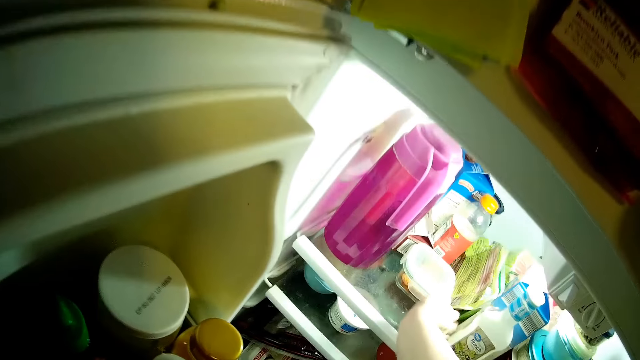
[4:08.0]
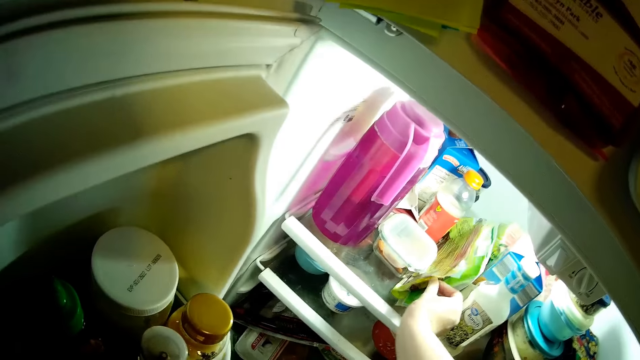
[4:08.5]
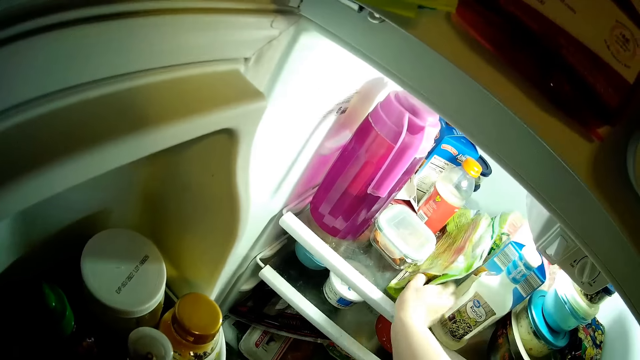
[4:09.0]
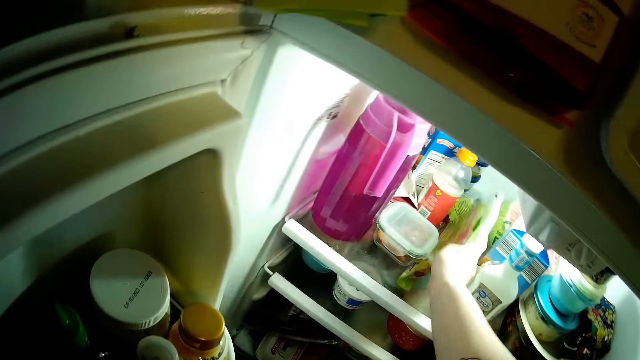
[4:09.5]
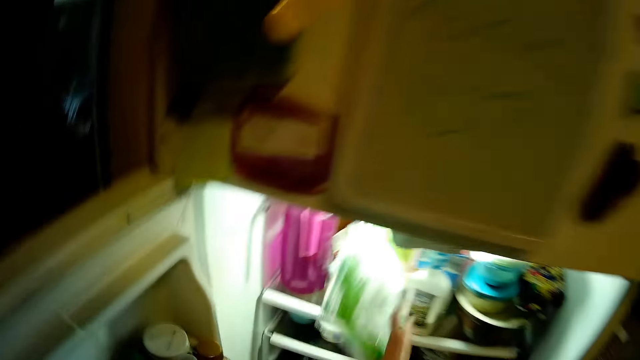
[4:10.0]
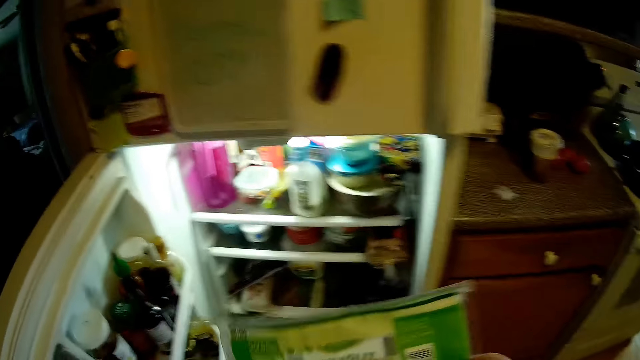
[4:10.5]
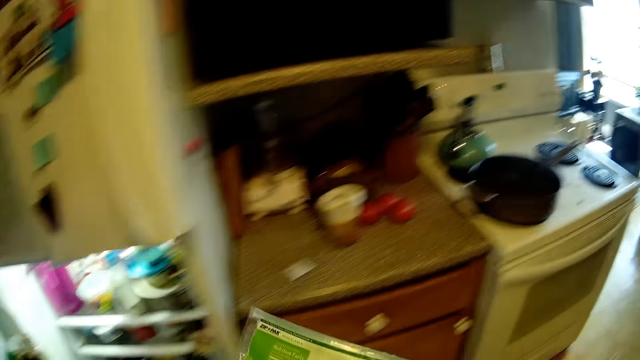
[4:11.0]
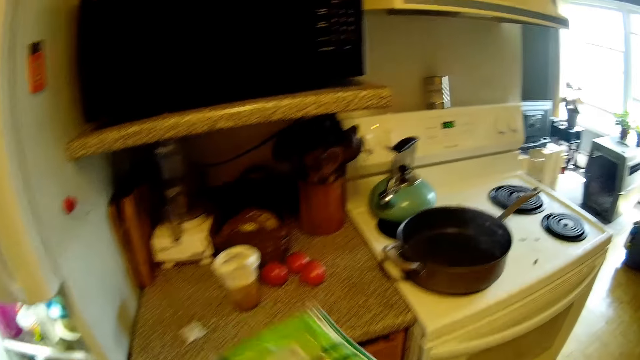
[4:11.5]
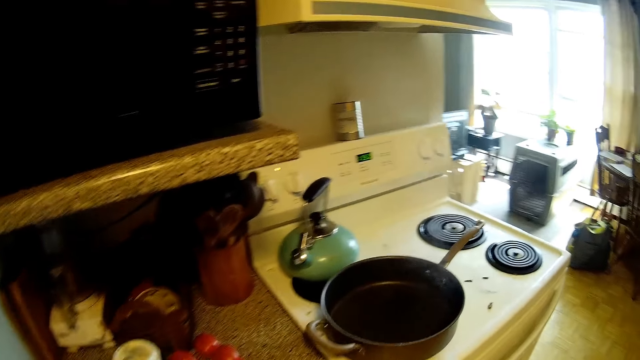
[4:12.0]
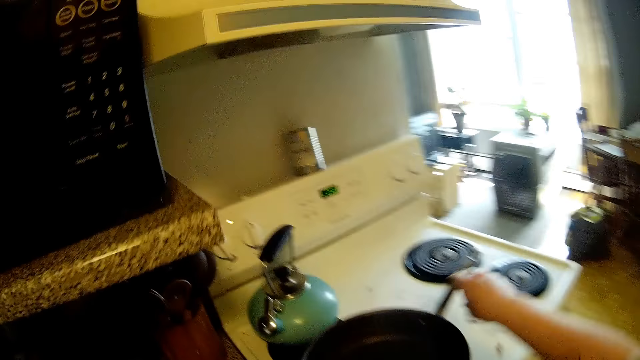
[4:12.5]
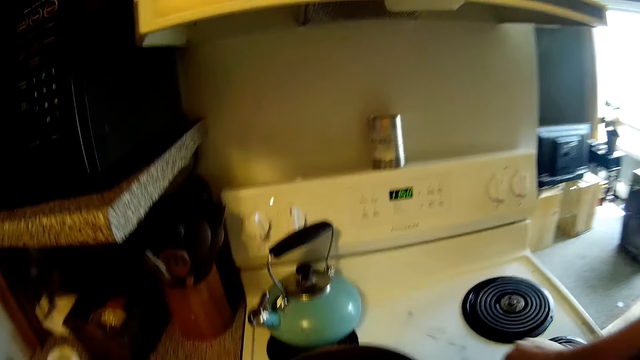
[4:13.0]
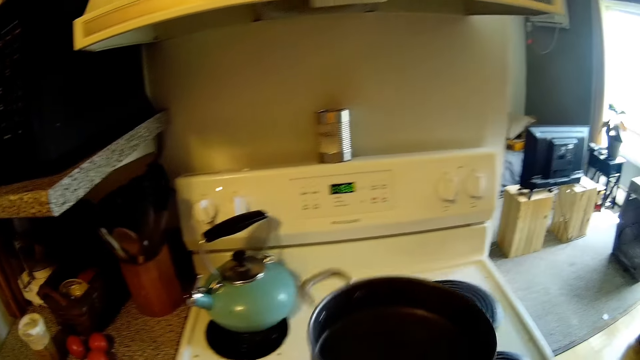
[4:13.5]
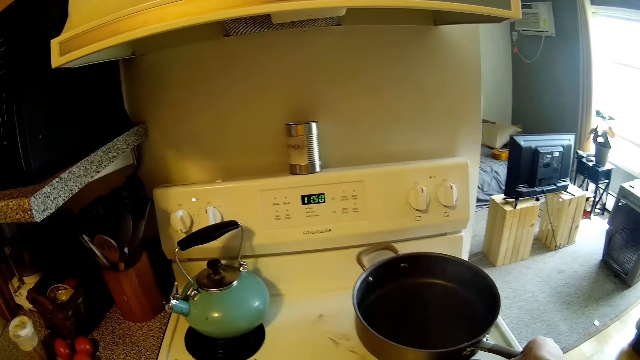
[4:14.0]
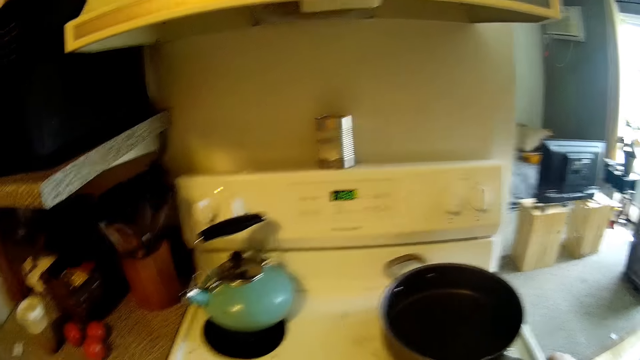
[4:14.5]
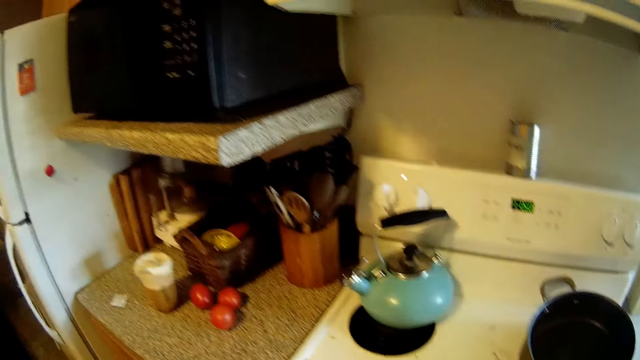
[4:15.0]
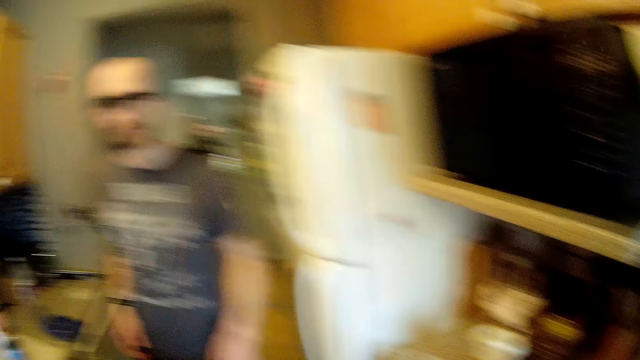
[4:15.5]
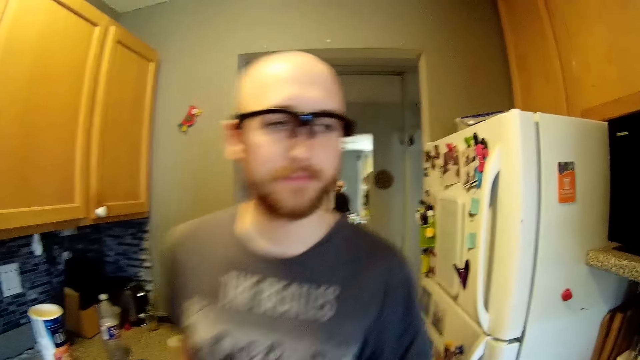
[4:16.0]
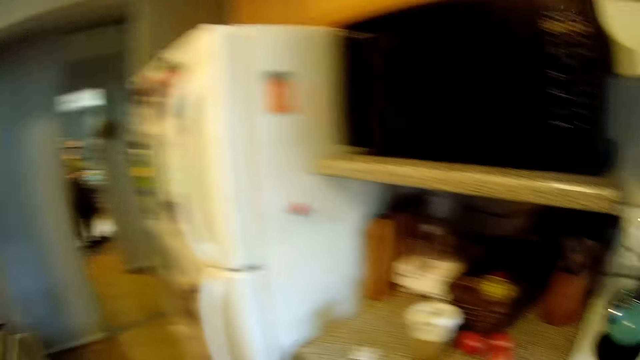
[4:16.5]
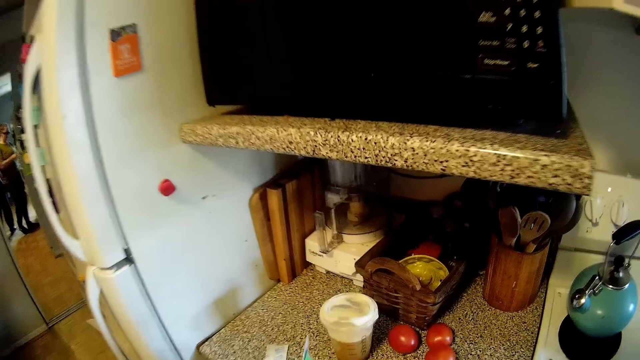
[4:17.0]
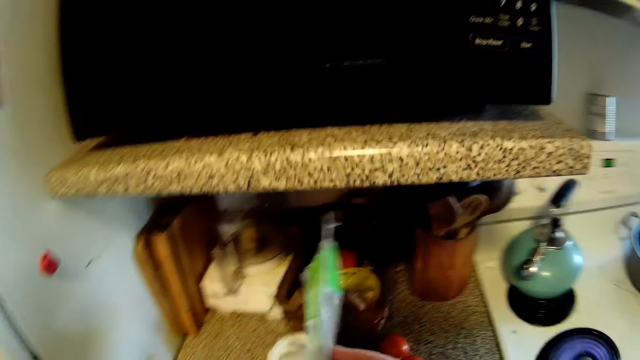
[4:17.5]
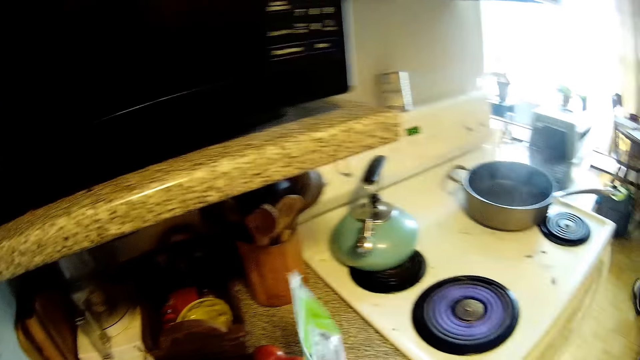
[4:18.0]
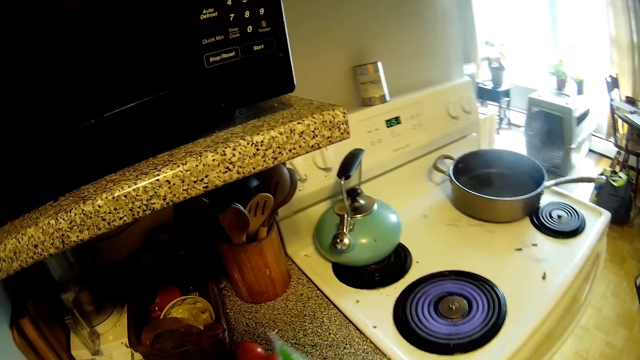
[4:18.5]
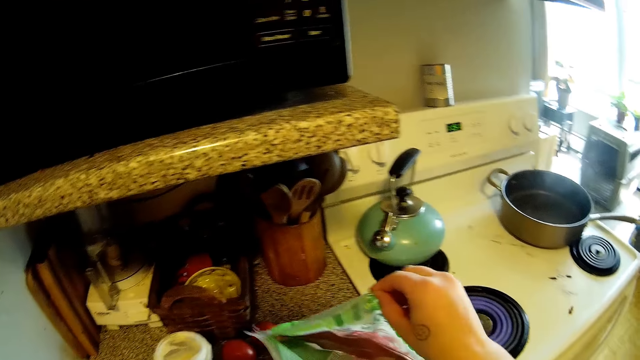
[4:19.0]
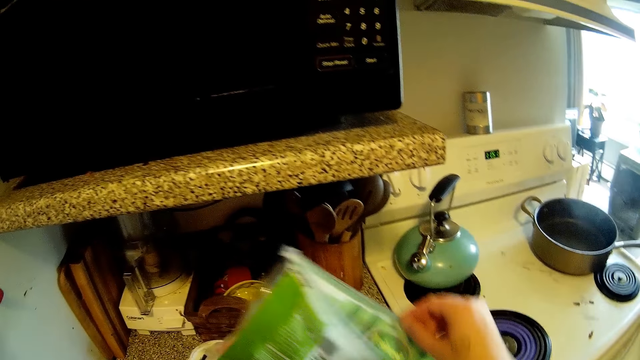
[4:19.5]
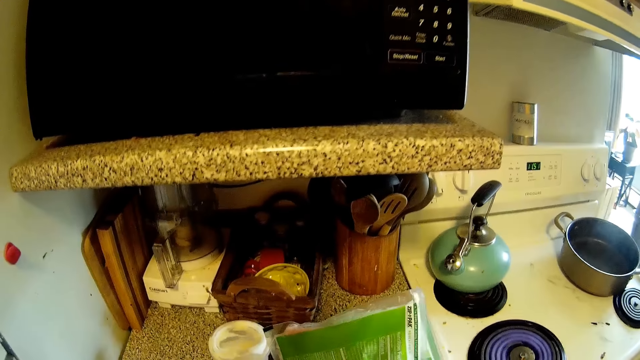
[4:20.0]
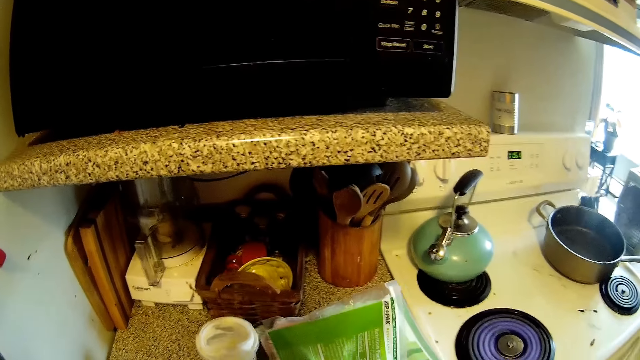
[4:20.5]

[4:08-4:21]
The camera wearer picks up a pack of meat from the fridge with her right hand. She closes the fridge. She moves the pot on the cooker with her right hand and lifts the cooking pot. She drops the pot on a burner on the cooker. She dialogues with a man. She drops the meat from the pack of meat in her hands on the countertop. She opens the meat packet.

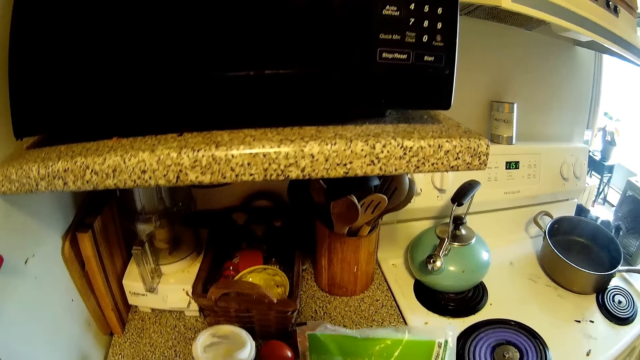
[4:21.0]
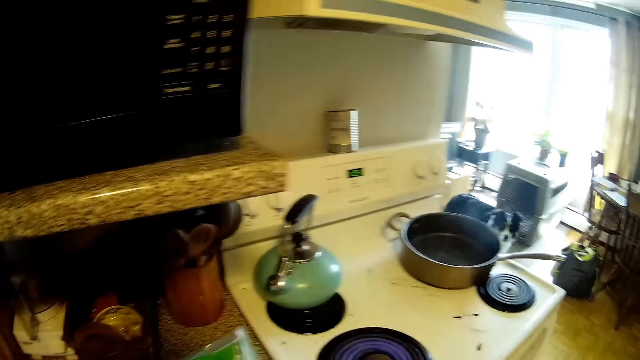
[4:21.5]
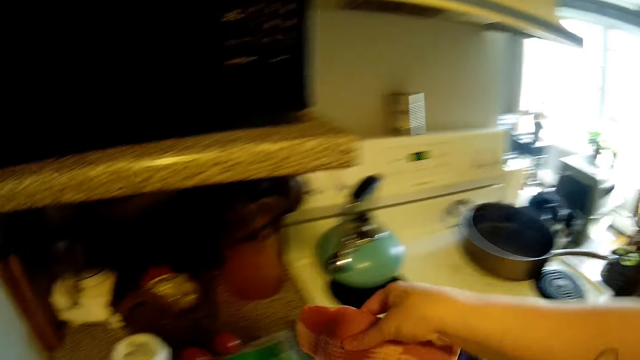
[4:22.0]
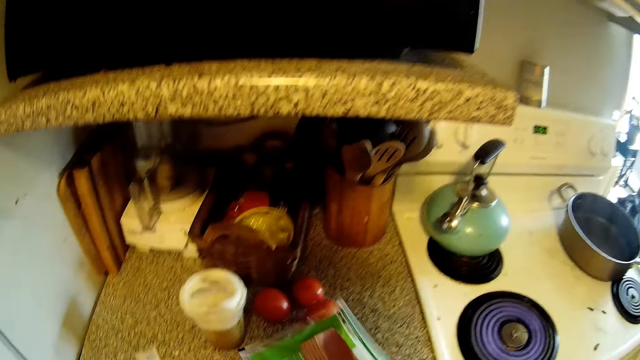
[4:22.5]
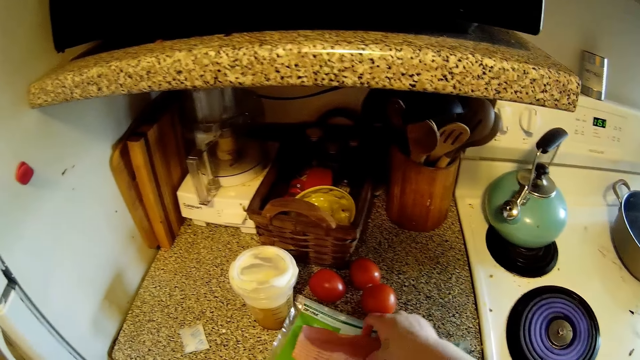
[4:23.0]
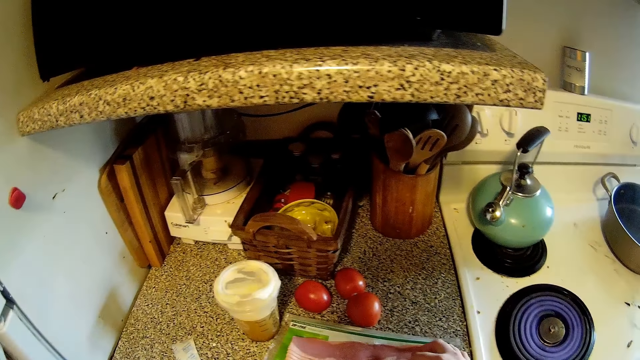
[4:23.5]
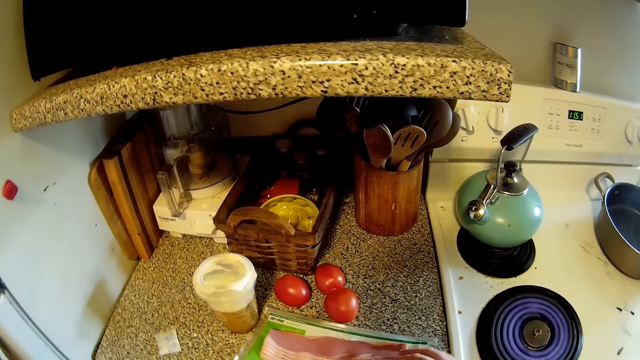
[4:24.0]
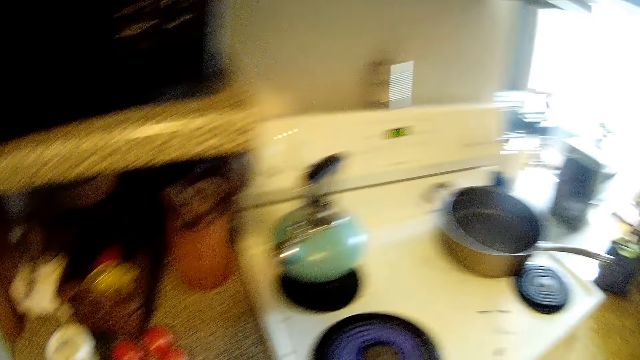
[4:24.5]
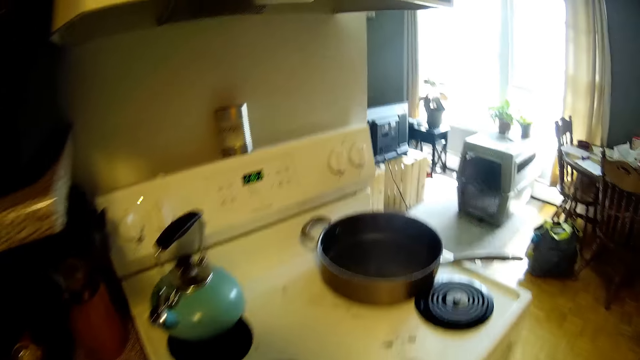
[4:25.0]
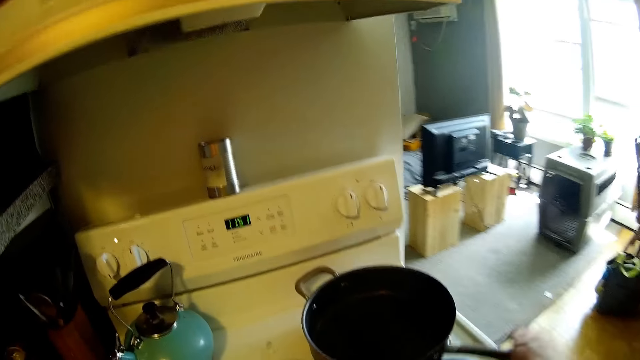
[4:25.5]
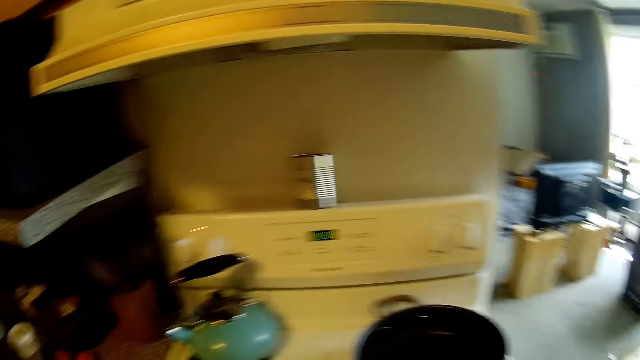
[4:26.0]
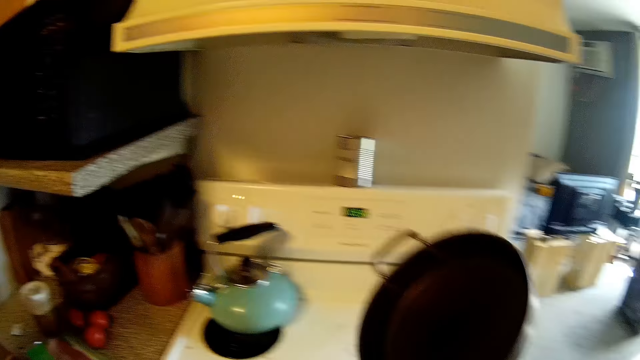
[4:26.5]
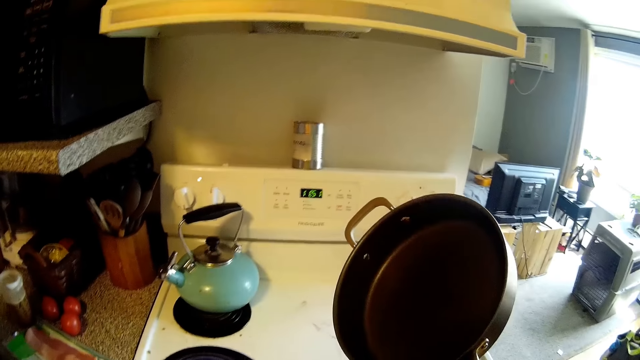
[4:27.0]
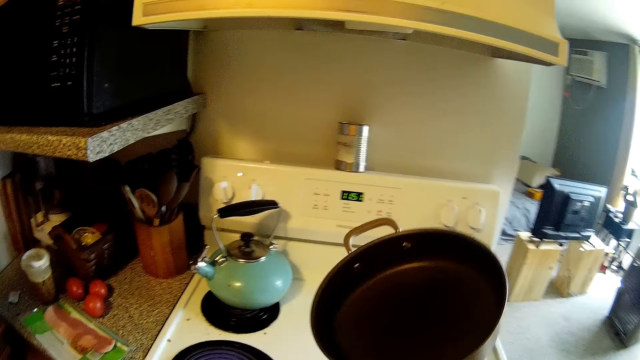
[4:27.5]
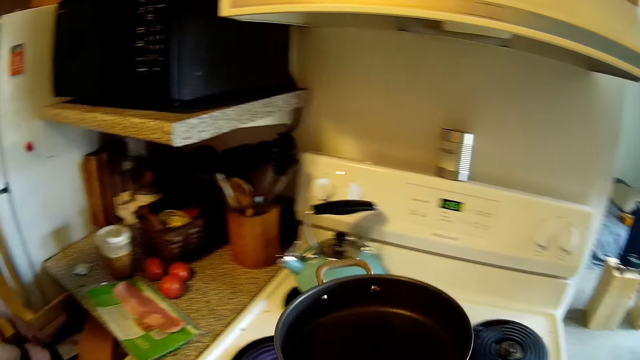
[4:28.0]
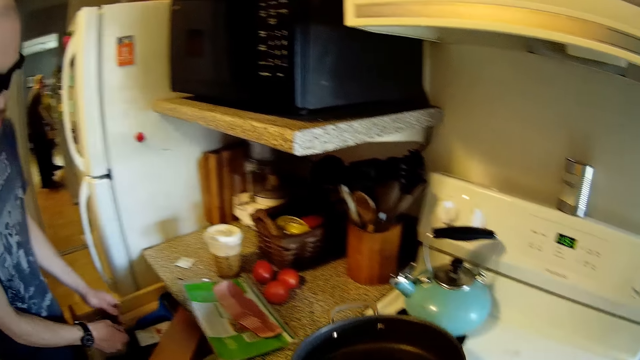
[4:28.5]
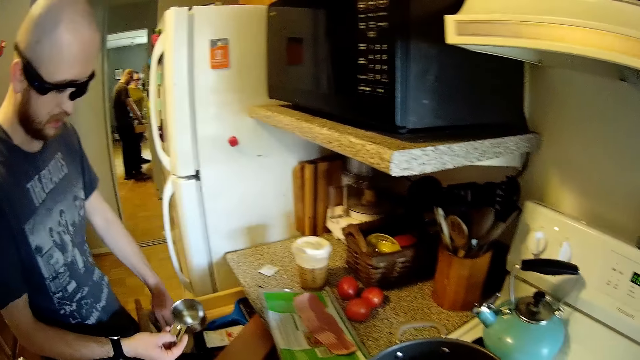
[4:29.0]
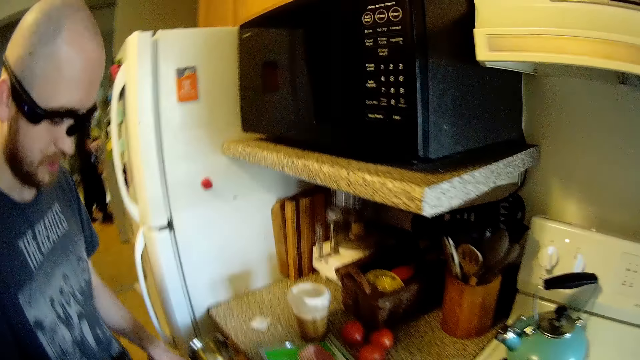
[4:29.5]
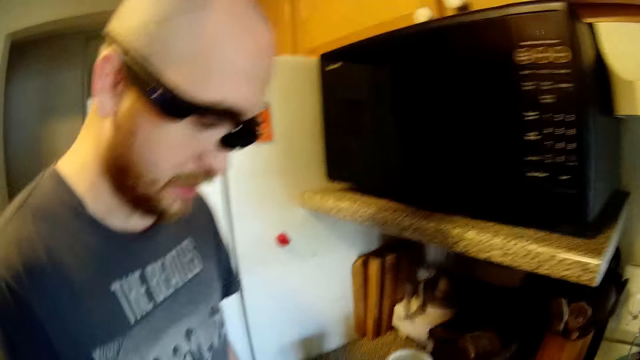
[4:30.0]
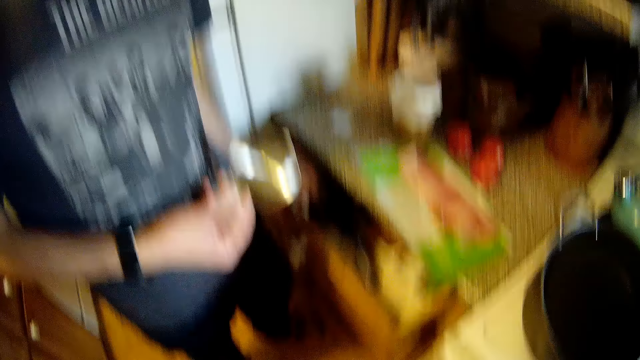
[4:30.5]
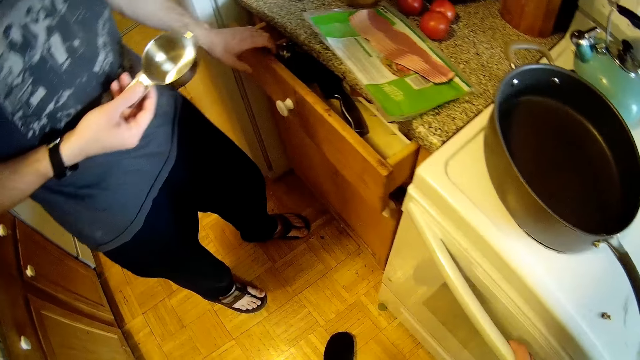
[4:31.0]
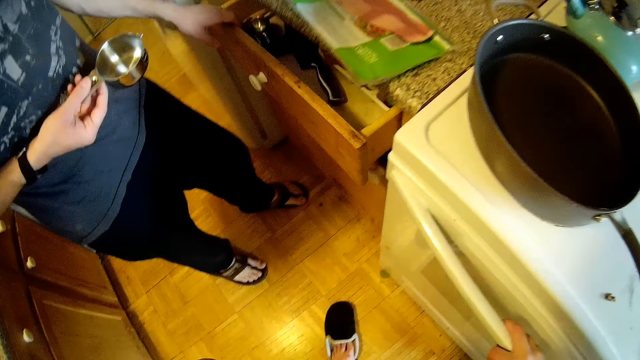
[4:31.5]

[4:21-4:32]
The camera wearer brings out the meat from the pack with her right hand. She moves the pot on the cooker with her right hand and bends the cooking pot. She drops the cooking pot on the cooker. The man picks up a cup from the drawer with his right hand. The man shuts the drawer with his left hand. The man pulls out the drawer with his left hand.
